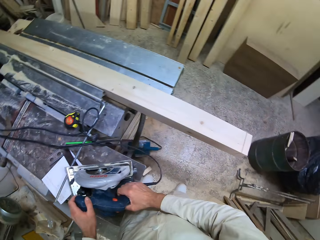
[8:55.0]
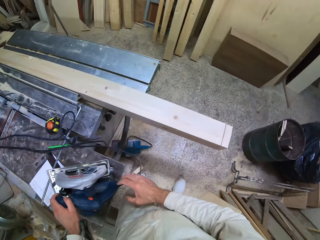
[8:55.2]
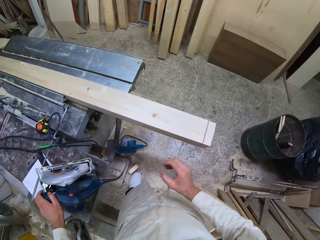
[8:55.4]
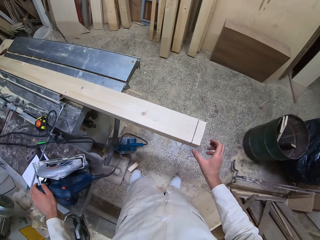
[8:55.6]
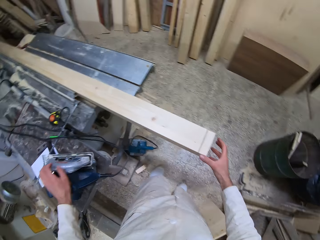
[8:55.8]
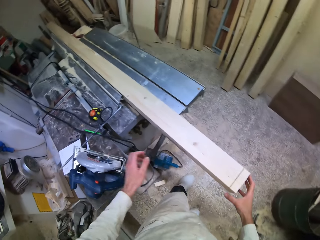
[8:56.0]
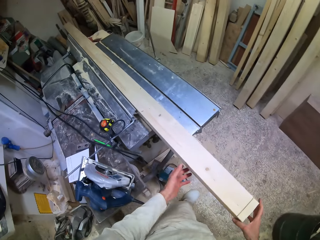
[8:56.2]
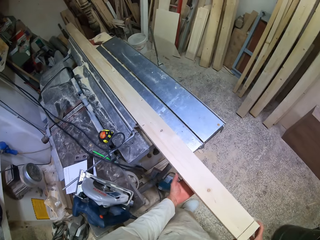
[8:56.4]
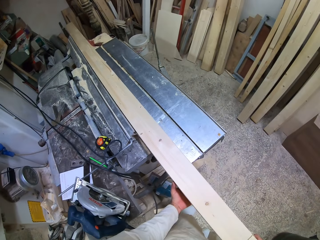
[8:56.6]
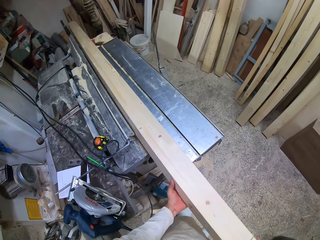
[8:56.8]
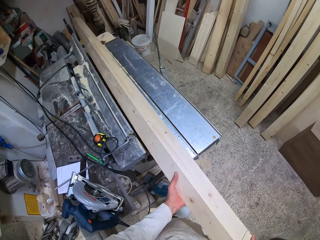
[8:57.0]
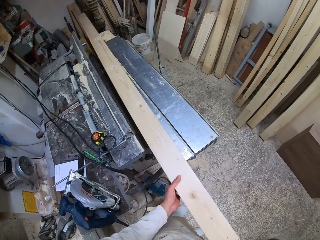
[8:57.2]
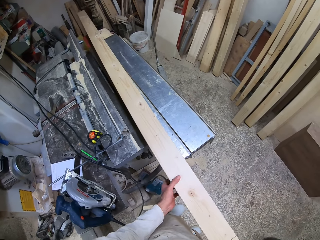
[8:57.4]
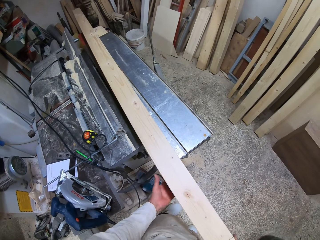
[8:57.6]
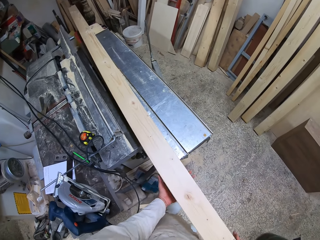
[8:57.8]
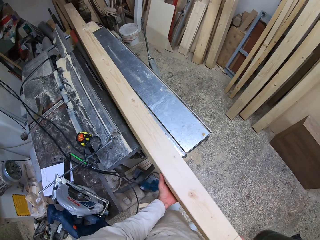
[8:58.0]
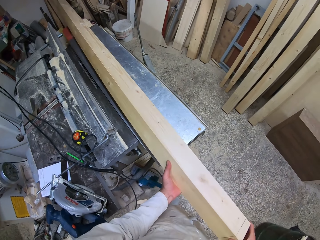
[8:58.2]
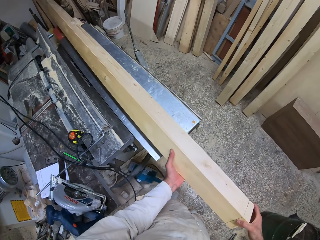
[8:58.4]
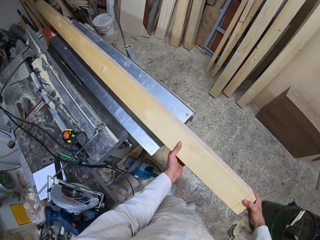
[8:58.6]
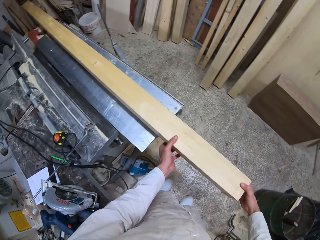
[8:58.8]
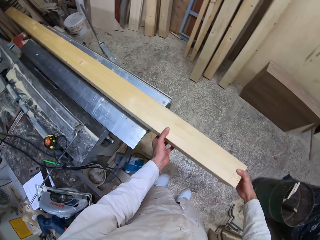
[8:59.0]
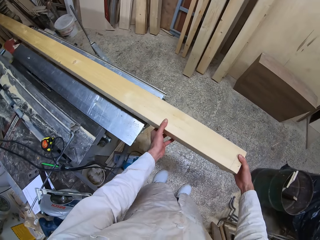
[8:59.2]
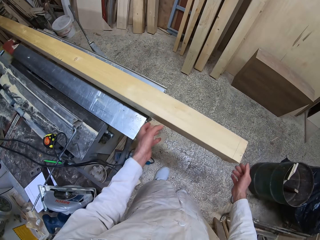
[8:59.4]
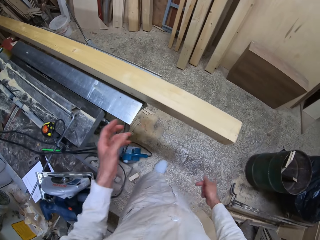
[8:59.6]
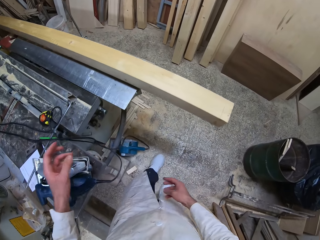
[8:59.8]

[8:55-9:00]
The camera wearer turns the wood on the metal workbench with his hands.

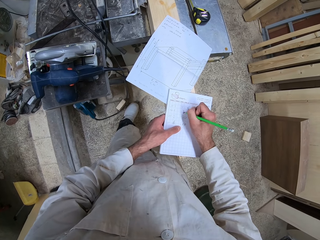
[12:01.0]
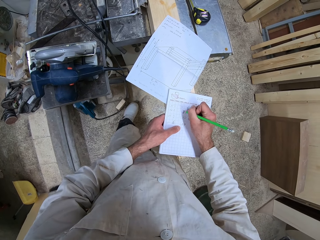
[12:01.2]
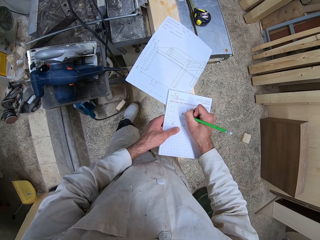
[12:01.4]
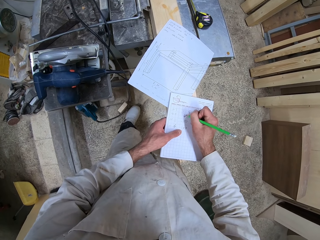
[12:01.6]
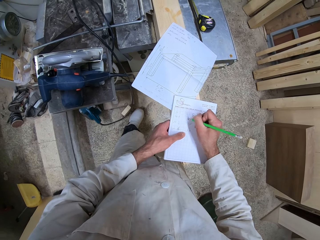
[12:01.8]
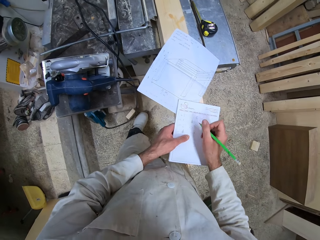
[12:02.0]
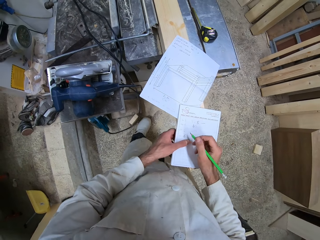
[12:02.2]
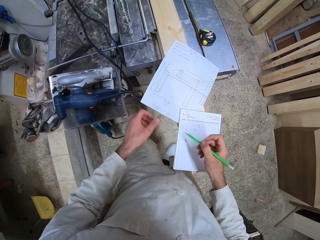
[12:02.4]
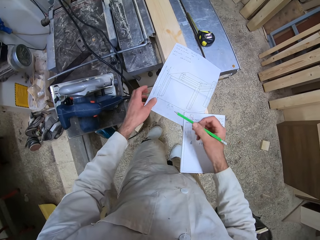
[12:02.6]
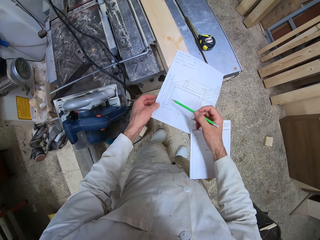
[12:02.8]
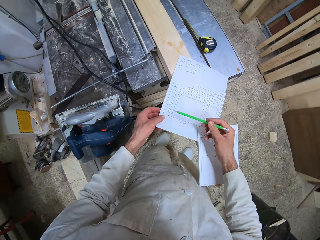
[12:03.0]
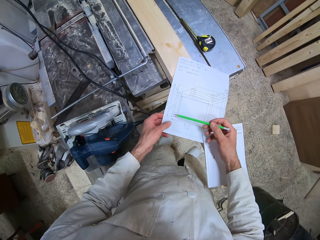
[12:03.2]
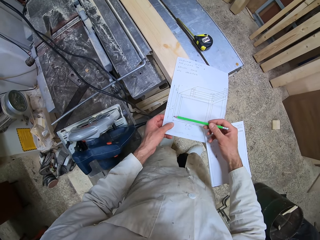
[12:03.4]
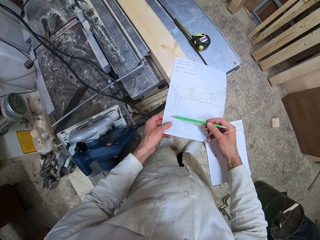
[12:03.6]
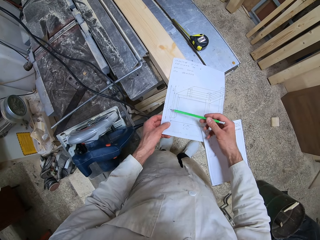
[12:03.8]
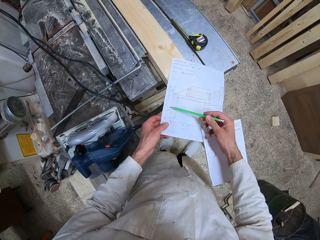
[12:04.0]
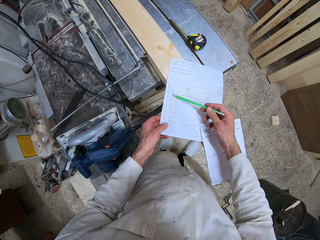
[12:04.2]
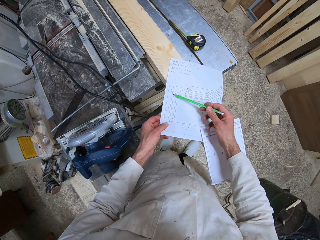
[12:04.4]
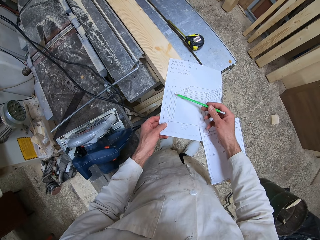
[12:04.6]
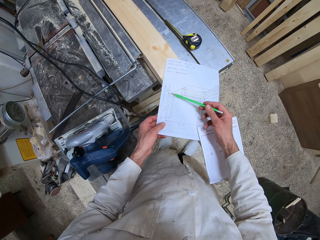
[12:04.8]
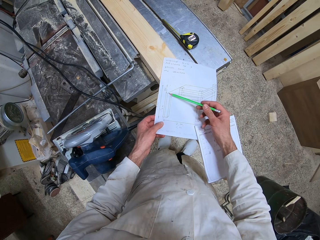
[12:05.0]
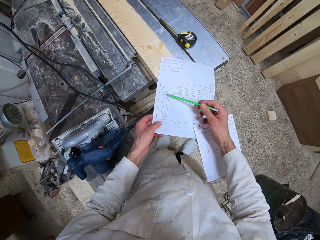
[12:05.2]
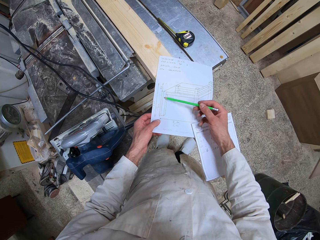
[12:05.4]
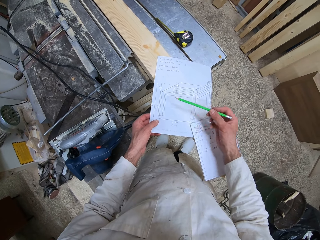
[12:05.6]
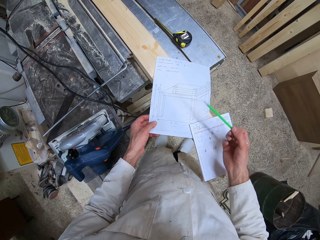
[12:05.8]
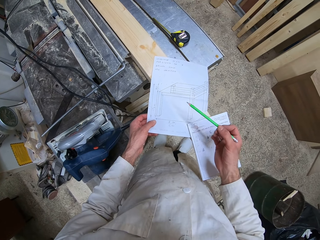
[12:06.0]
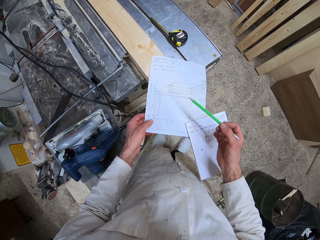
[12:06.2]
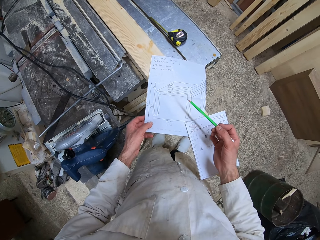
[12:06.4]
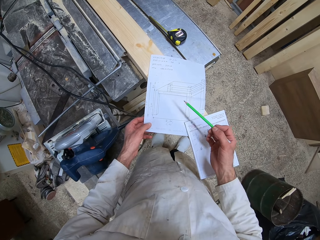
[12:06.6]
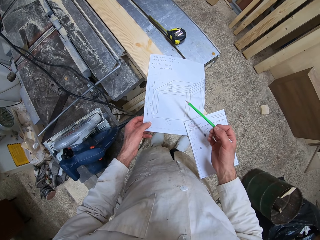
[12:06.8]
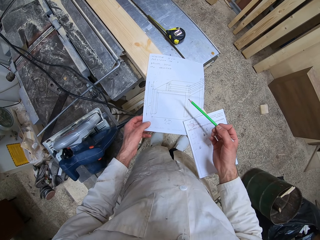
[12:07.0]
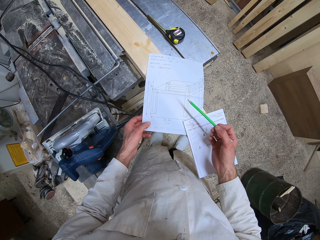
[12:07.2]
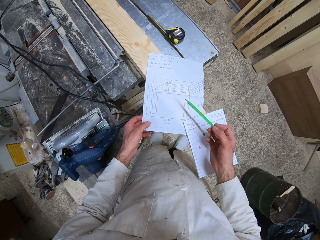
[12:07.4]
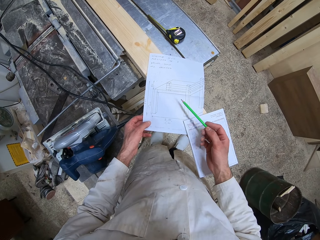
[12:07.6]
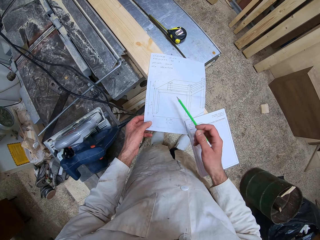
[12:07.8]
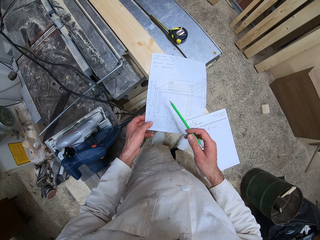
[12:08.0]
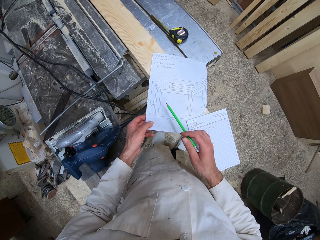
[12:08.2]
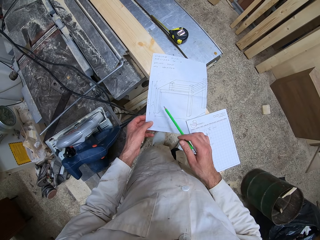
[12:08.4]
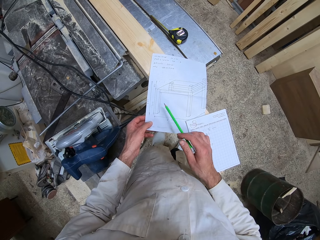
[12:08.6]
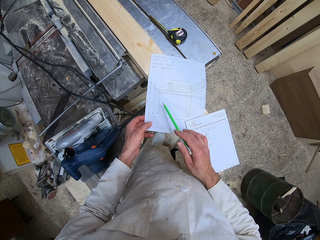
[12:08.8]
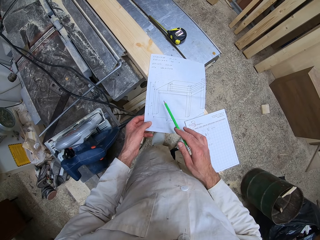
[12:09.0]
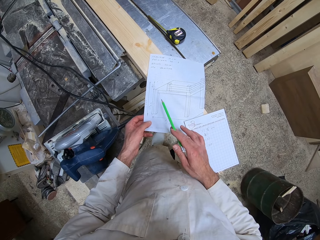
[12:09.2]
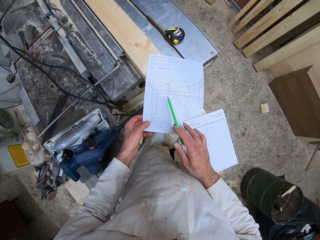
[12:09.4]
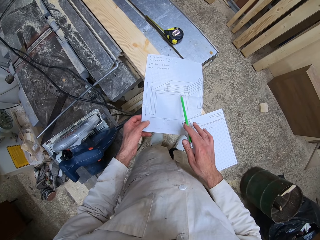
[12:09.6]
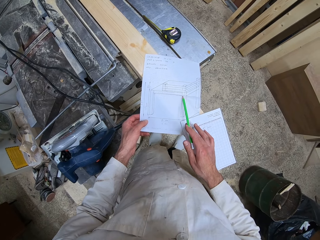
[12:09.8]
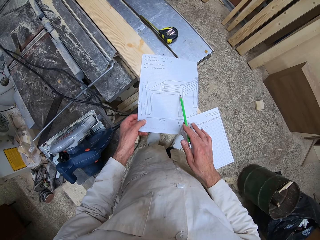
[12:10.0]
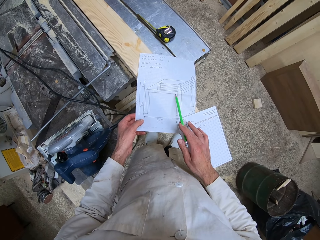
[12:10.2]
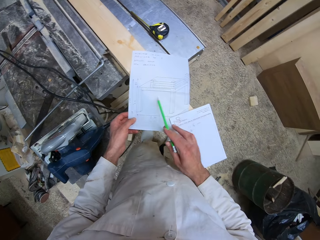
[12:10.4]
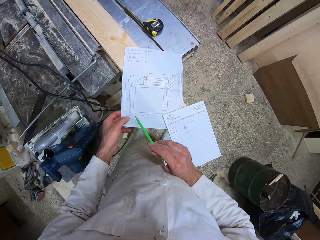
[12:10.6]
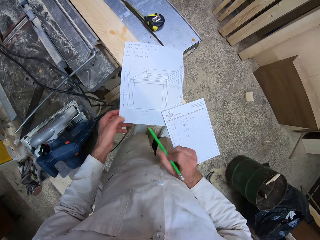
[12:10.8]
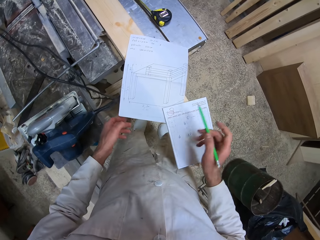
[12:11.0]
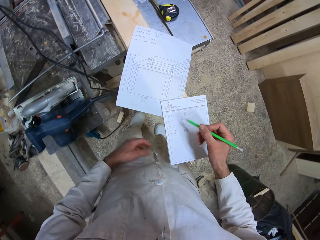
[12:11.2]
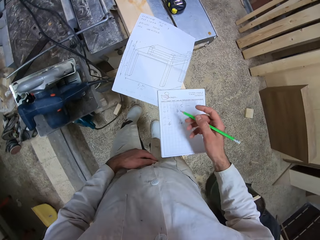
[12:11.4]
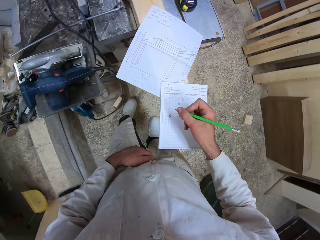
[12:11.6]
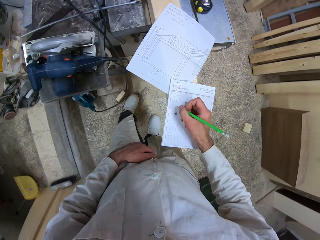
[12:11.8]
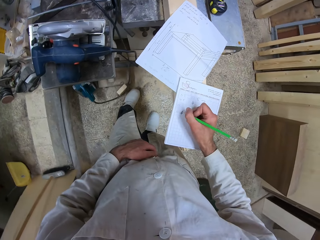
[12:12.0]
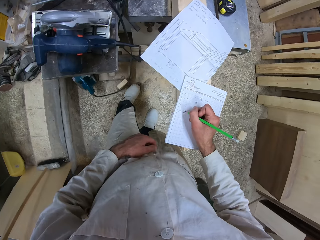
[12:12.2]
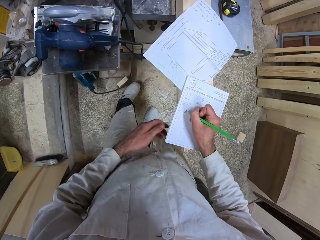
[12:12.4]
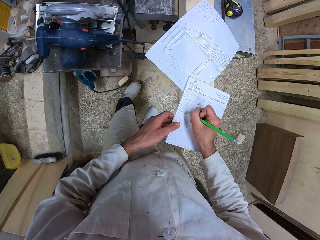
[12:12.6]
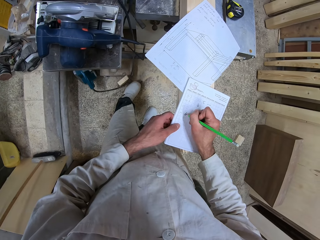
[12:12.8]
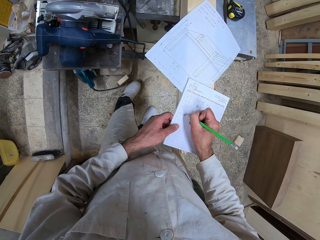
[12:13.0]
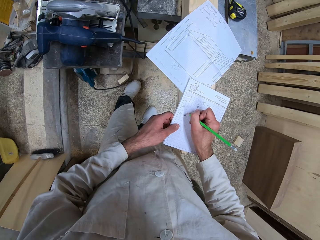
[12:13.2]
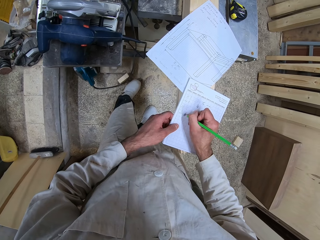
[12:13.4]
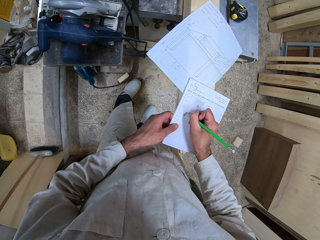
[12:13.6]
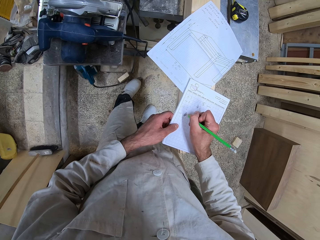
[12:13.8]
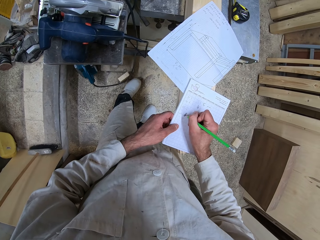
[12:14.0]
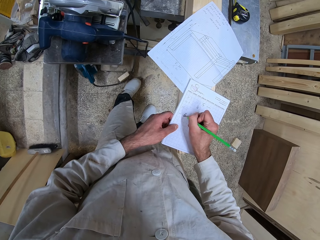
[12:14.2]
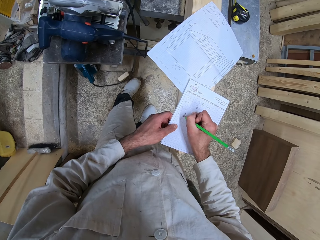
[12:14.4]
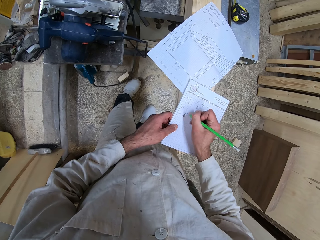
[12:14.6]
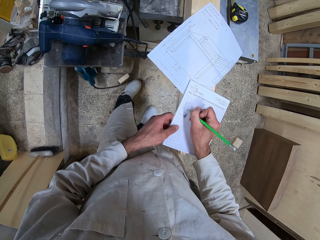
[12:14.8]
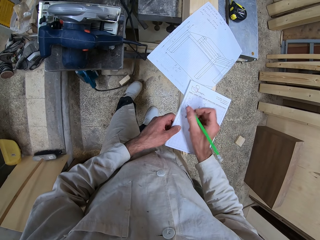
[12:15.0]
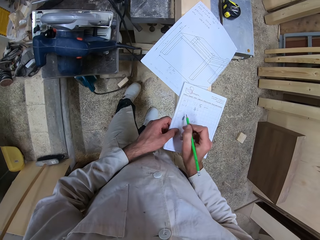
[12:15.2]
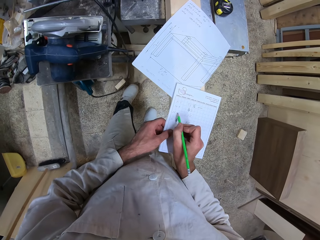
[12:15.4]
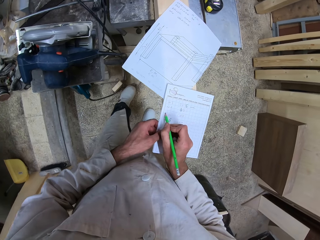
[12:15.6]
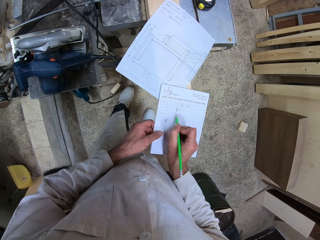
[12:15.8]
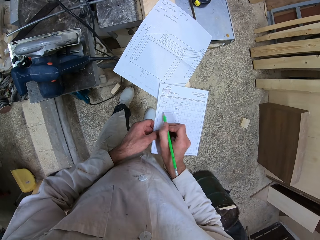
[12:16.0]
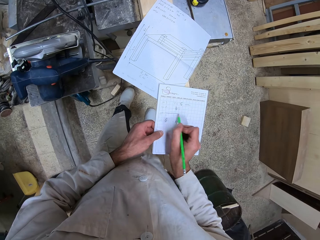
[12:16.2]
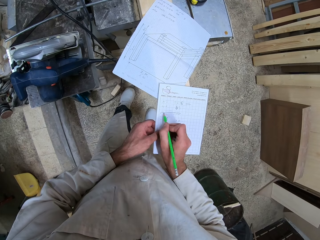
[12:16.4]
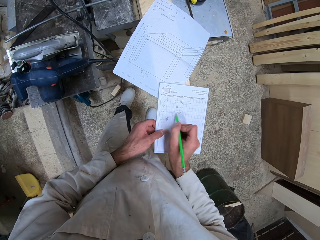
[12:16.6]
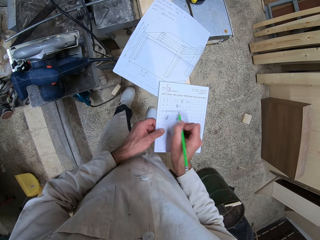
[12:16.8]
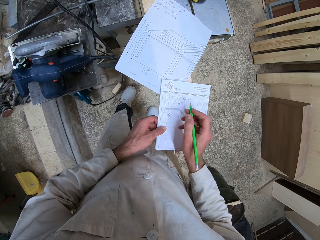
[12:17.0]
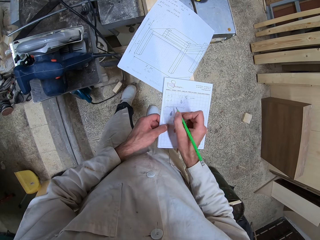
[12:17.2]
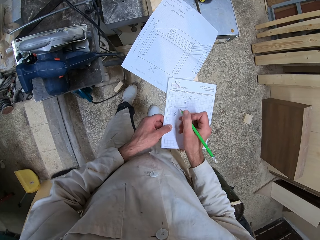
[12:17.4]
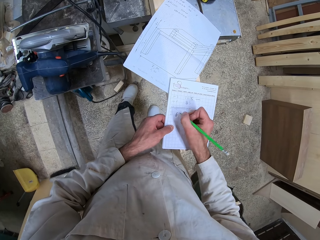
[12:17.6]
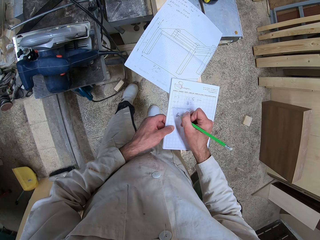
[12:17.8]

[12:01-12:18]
The camera wearer studies the diagram in the white paper. They write in the white jotter with the pencil.
